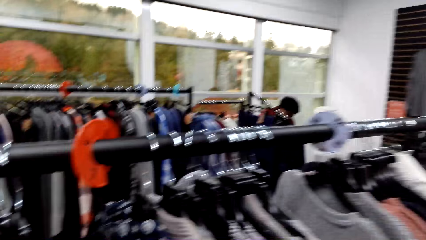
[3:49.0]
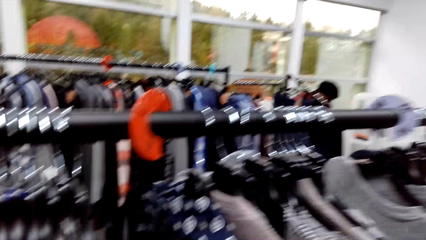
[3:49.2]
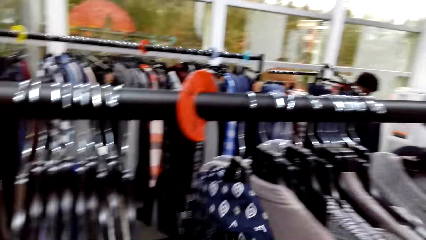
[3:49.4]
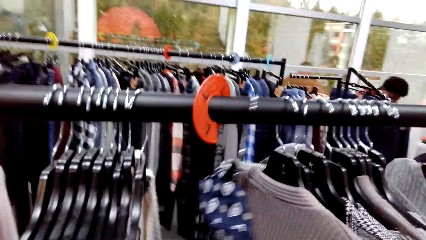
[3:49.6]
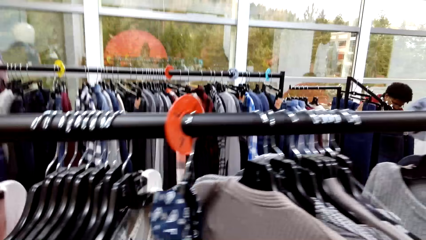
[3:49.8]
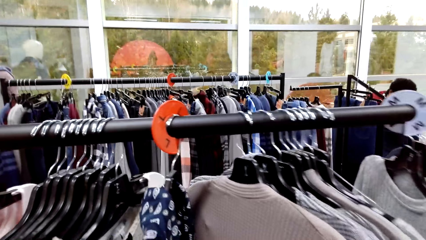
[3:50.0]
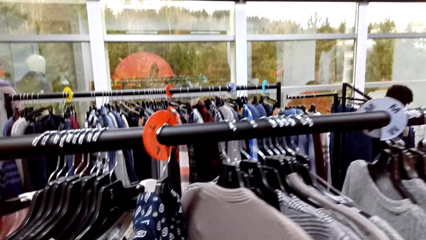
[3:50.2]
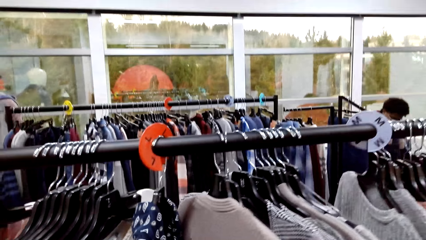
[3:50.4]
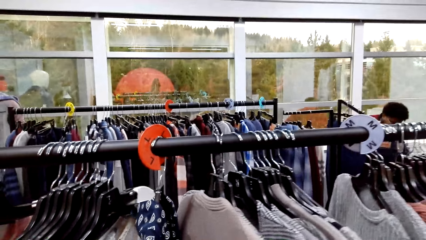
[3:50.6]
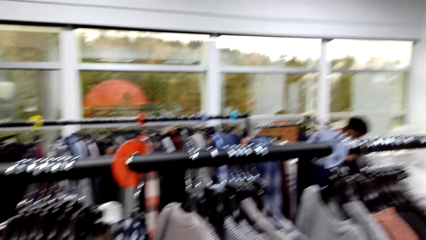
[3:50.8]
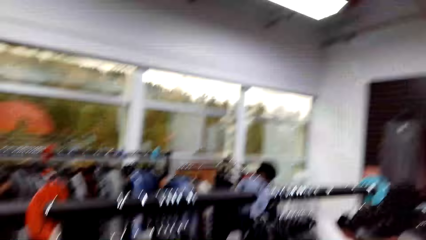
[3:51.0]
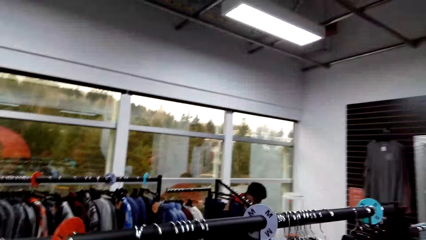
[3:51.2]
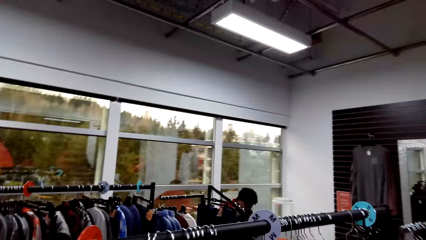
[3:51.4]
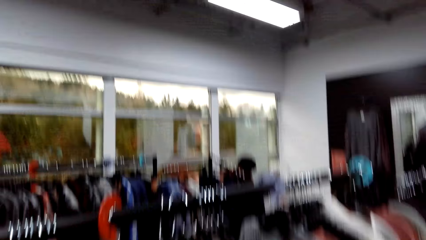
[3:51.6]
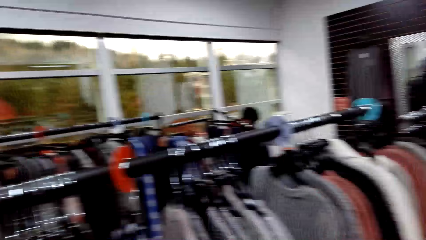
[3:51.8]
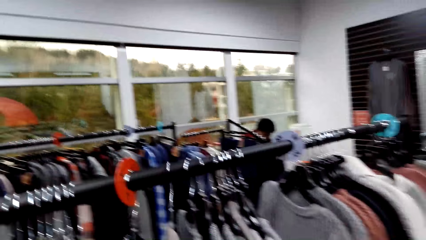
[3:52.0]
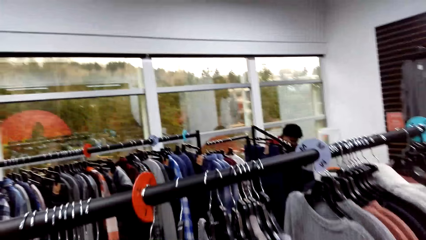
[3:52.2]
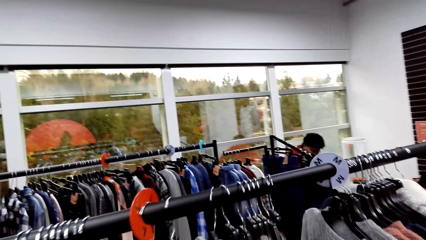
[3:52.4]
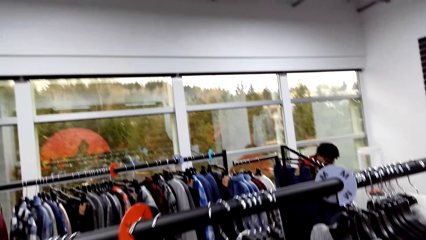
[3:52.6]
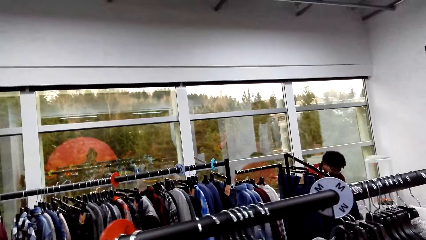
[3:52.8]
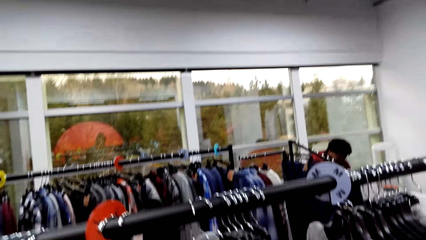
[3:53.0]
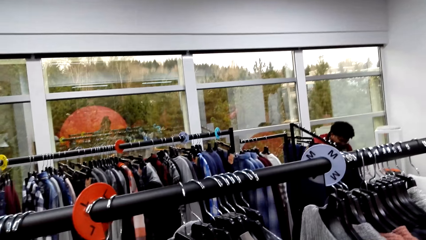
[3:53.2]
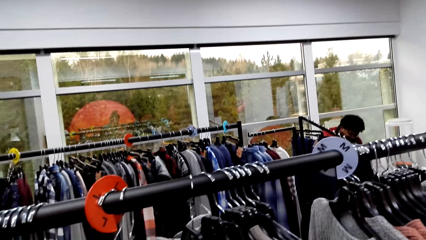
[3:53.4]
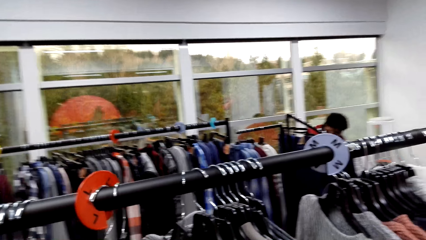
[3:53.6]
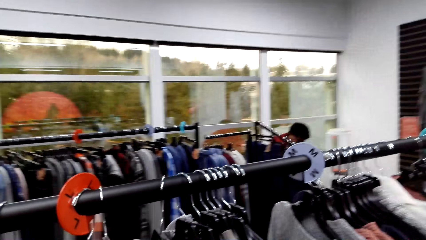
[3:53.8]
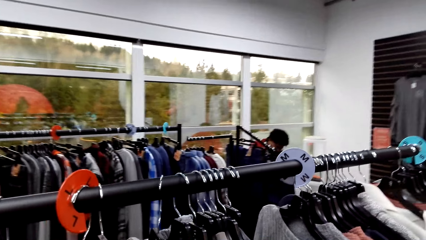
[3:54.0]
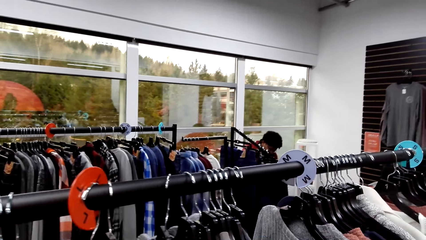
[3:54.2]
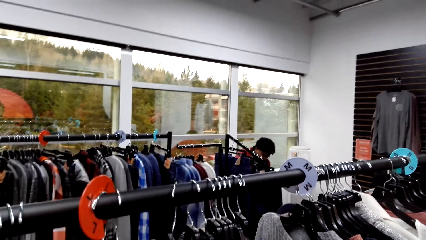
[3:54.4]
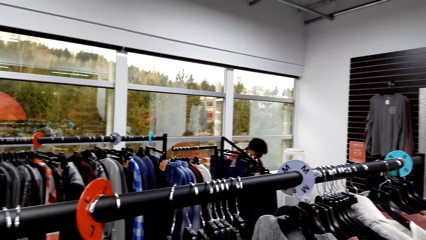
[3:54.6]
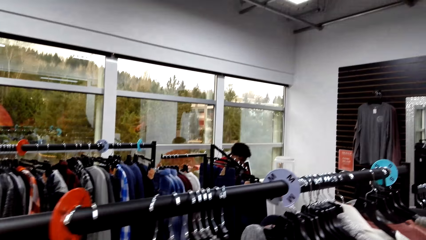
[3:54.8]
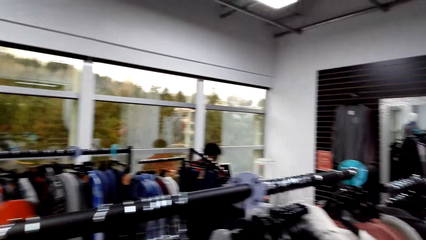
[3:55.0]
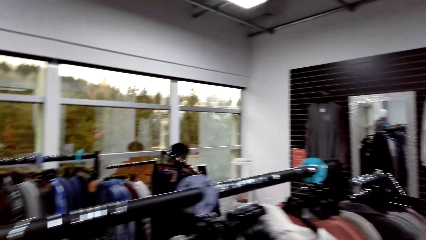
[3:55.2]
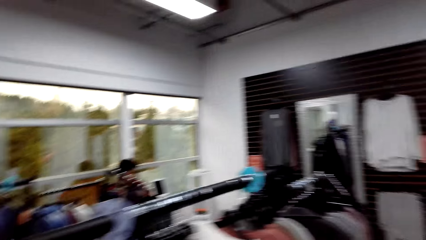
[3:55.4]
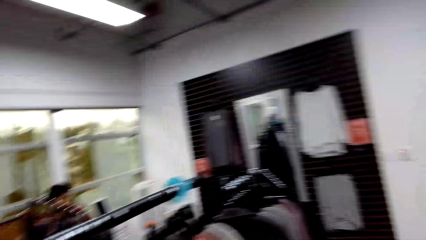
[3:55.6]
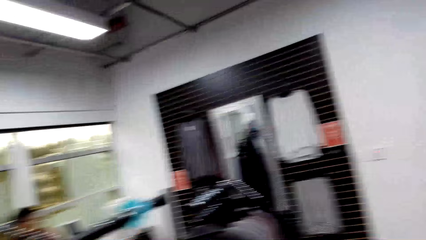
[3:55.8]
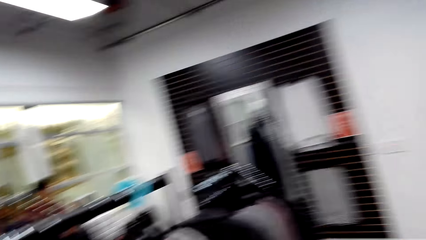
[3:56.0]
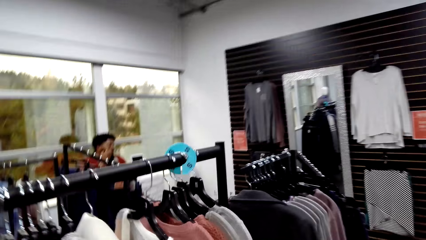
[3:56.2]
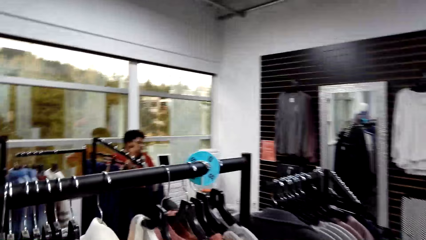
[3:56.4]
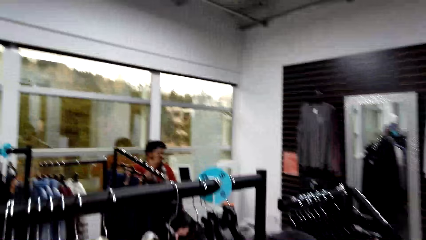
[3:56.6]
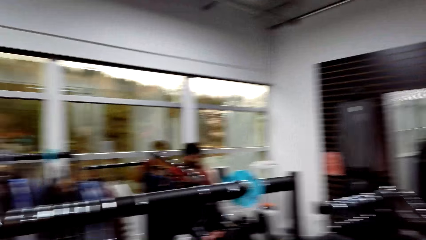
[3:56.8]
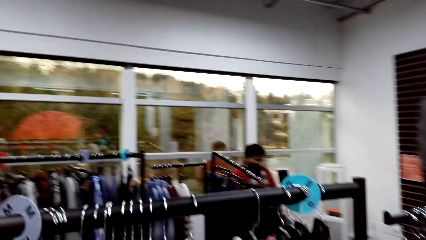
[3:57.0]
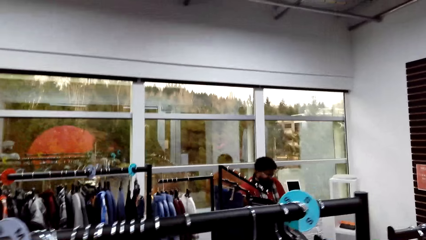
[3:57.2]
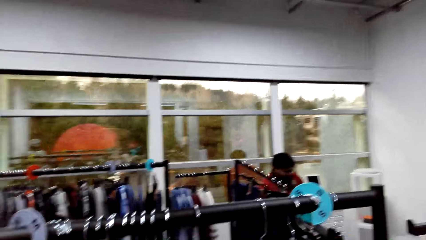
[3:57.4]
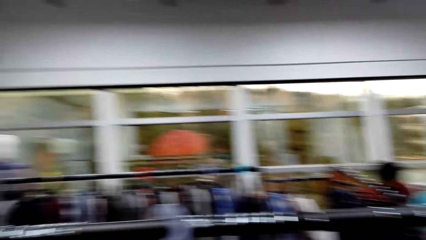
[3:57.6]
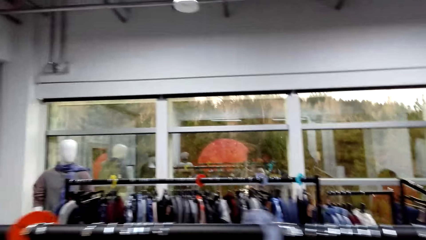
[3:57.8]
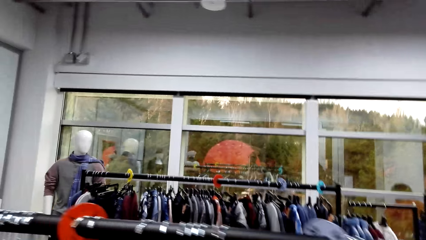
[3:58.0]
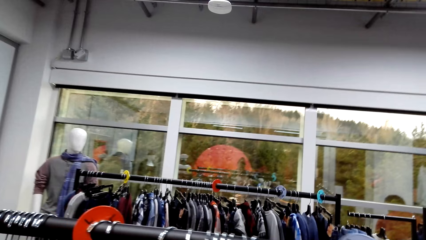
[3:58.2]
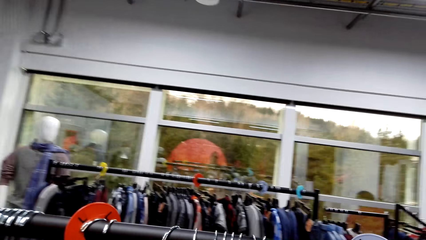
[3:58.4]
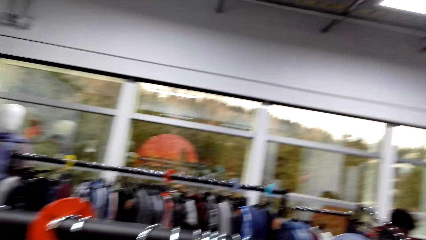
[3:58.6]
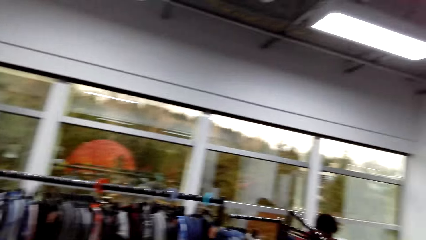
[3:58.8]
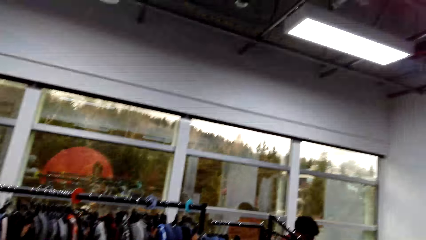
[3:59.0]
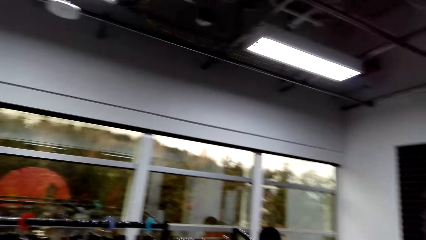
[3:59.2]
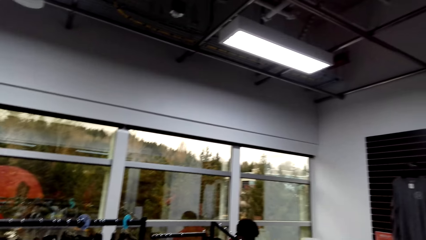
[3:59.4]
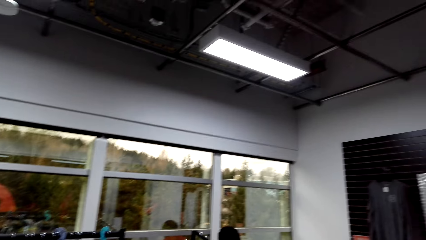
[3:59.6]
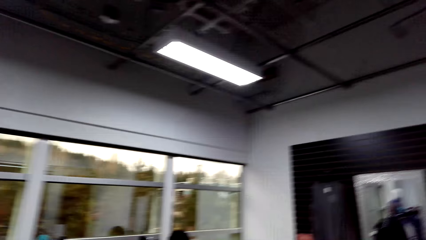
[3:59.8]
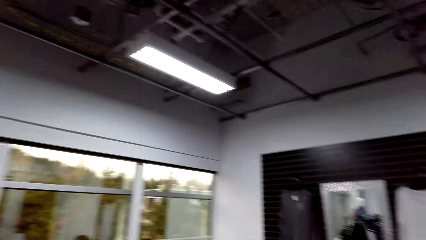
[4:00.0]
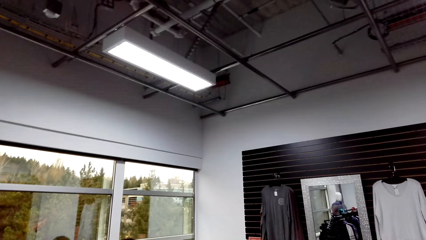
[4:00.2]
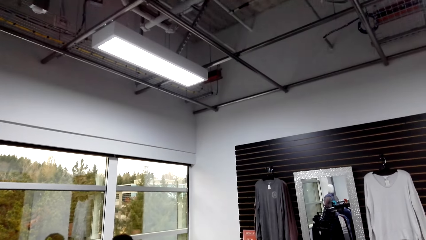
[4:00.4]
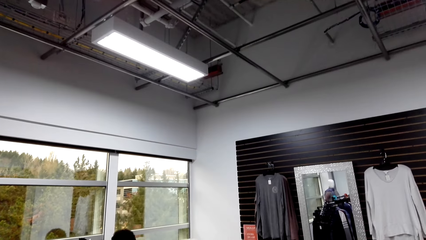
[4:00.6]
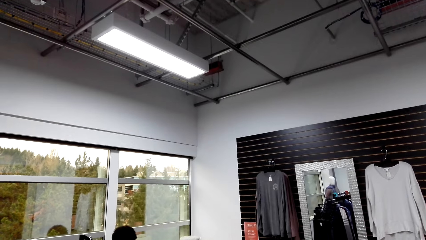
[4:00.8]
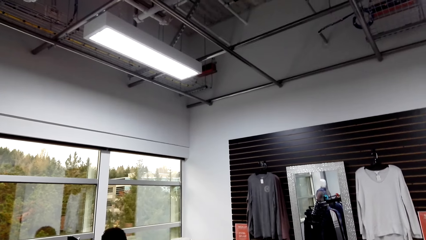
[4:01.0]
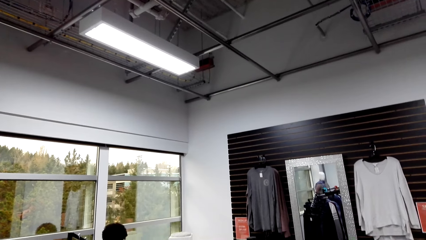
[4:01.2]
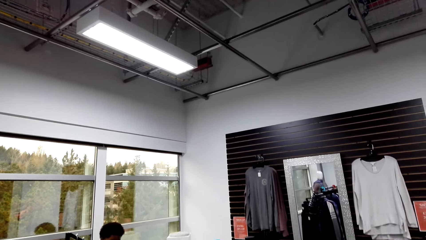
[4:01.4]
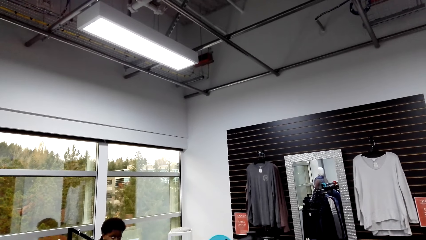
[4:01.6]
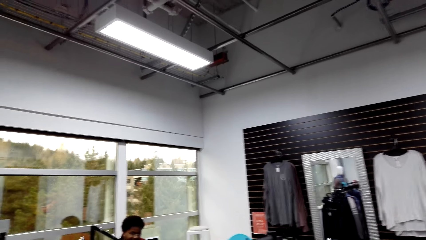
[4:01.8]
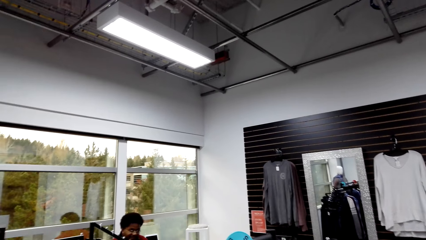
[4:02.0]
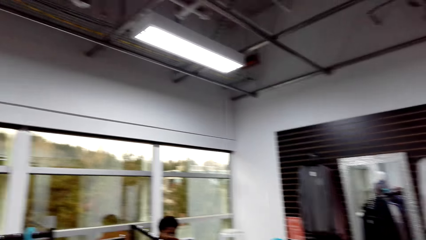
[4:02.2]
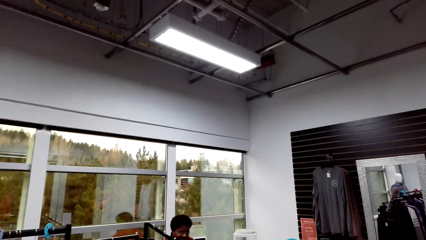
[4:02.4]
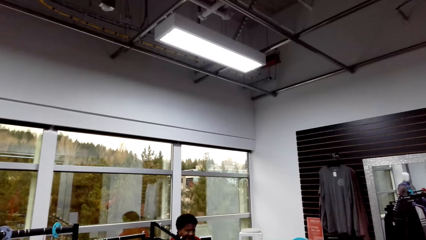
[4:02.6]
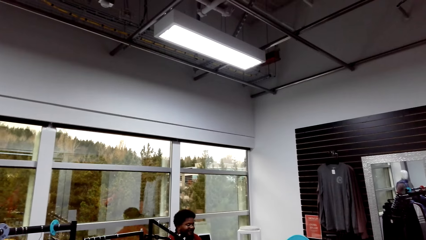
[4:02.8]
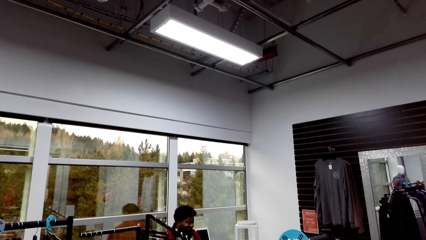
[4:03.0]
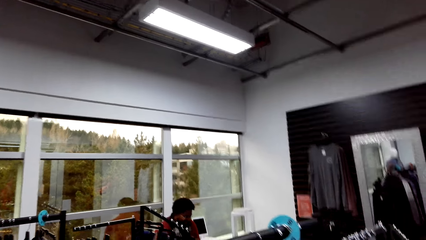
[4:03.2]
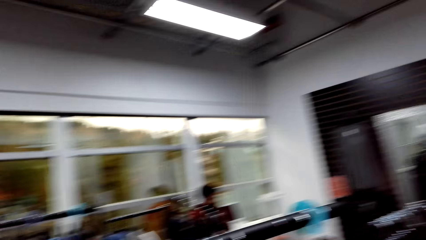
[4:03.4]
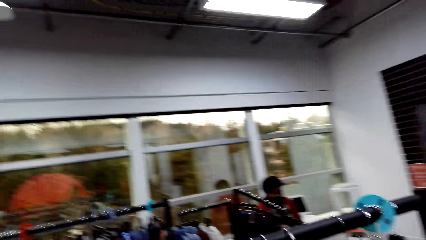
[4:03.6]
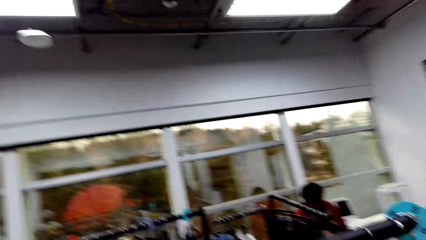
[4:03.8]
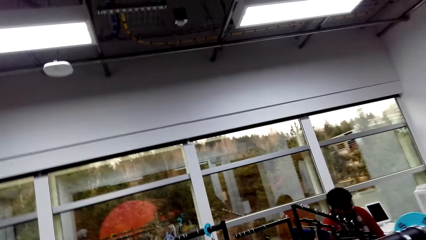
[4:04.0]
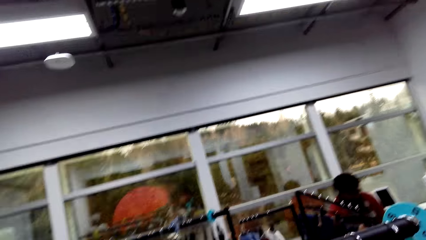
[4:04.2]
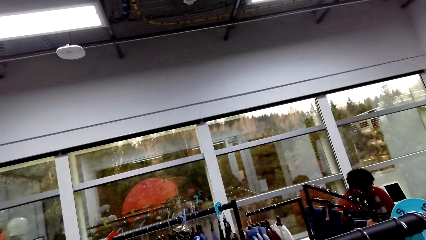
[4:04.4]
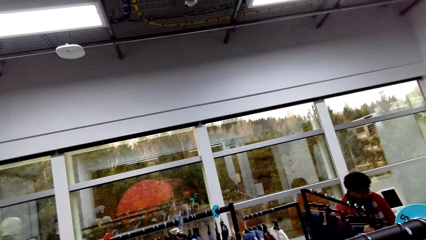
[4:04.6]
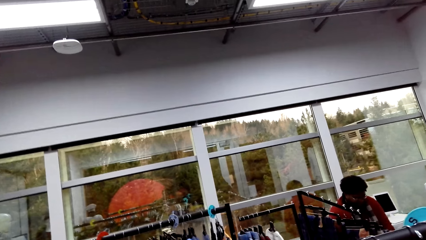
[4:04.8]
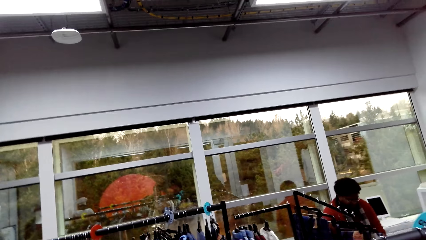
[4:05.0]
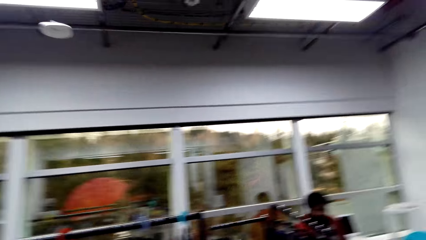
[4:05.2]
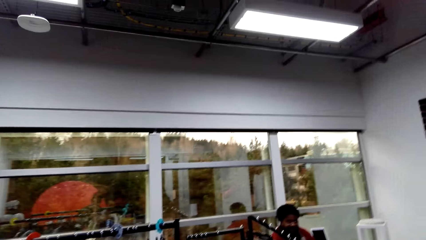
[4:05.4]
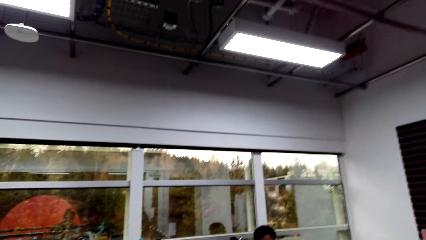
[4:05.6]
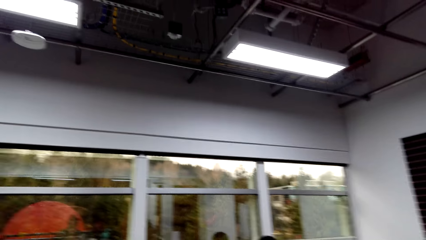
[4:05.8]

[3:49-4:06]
The camera wearer checks clothes on the display rack.
